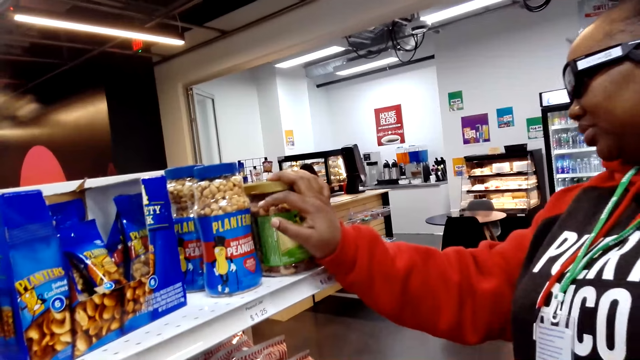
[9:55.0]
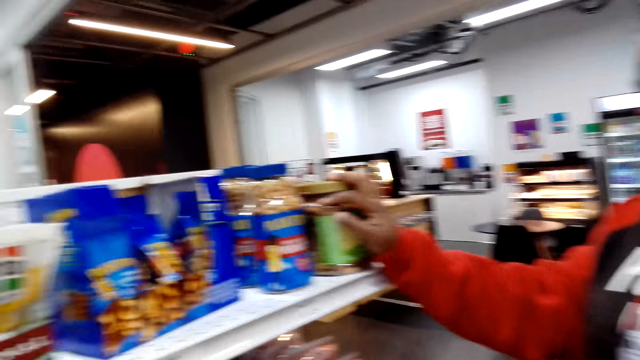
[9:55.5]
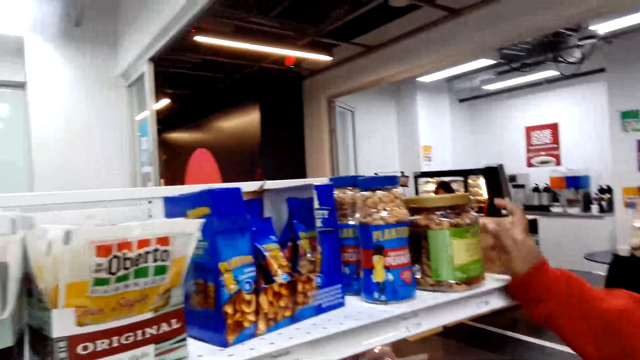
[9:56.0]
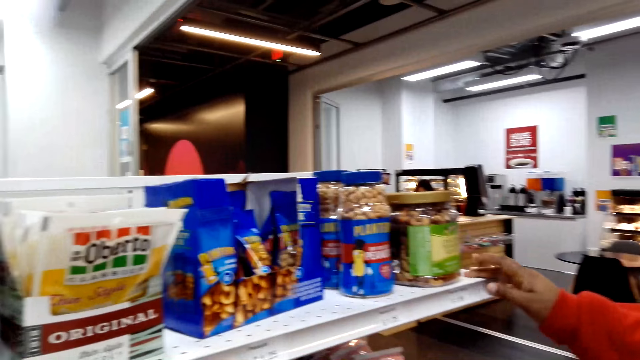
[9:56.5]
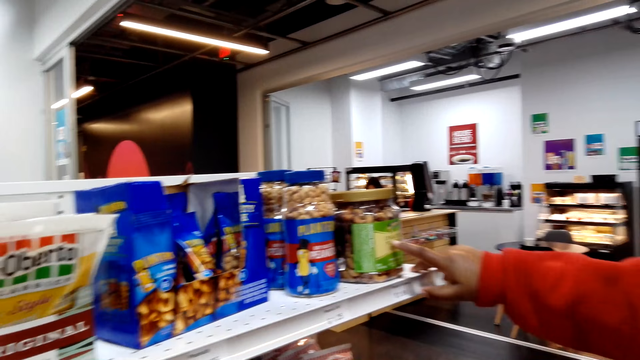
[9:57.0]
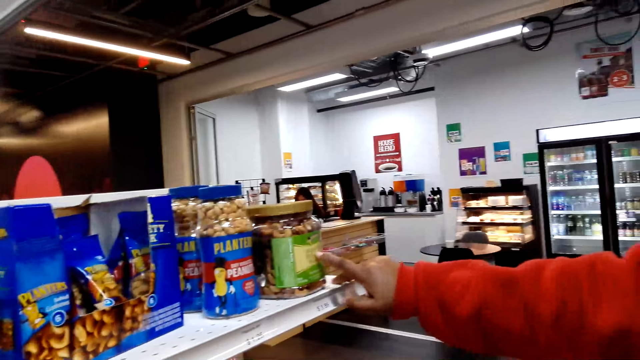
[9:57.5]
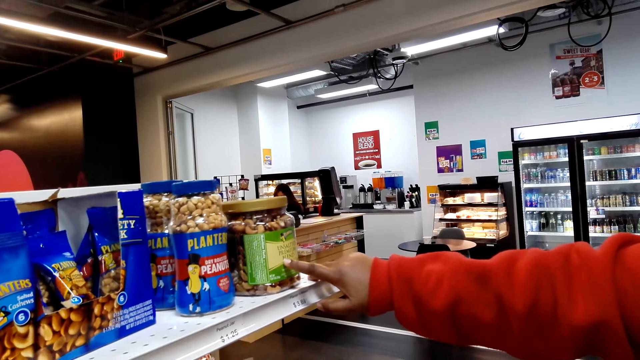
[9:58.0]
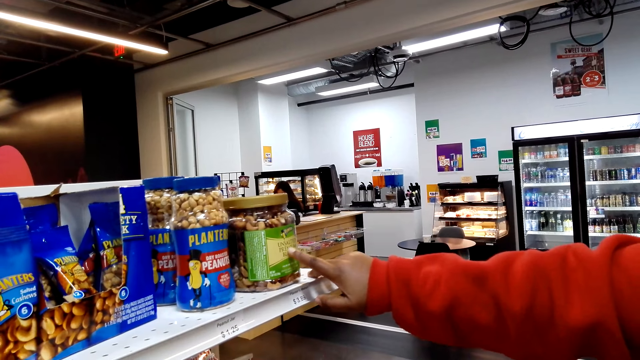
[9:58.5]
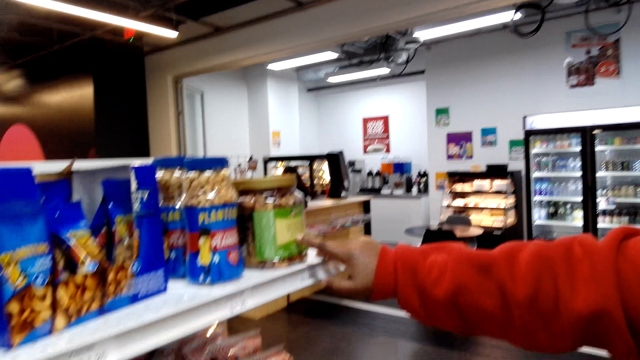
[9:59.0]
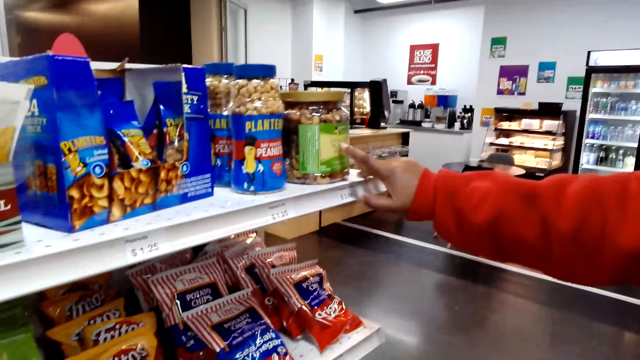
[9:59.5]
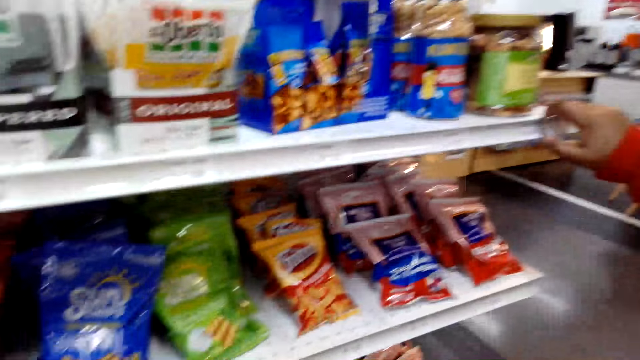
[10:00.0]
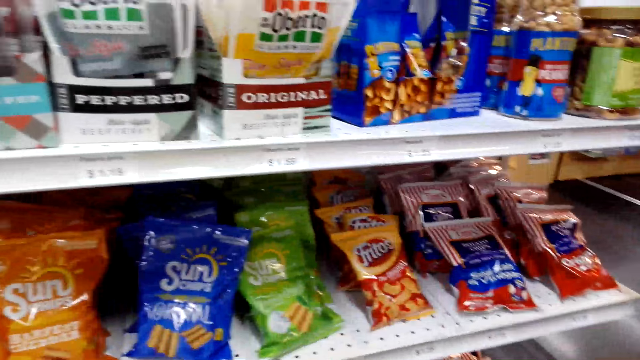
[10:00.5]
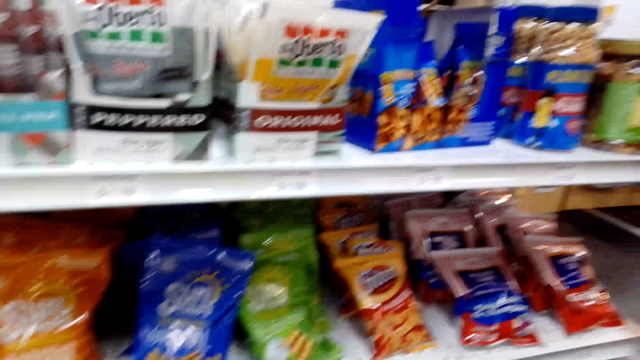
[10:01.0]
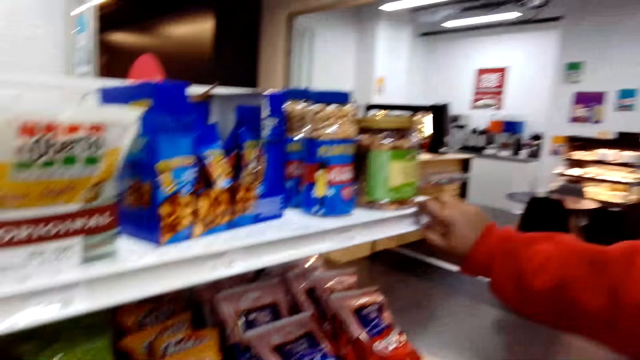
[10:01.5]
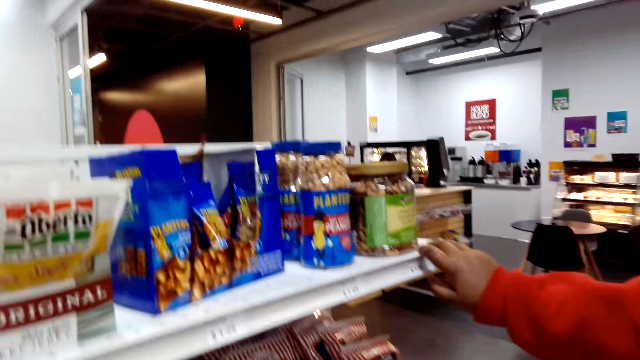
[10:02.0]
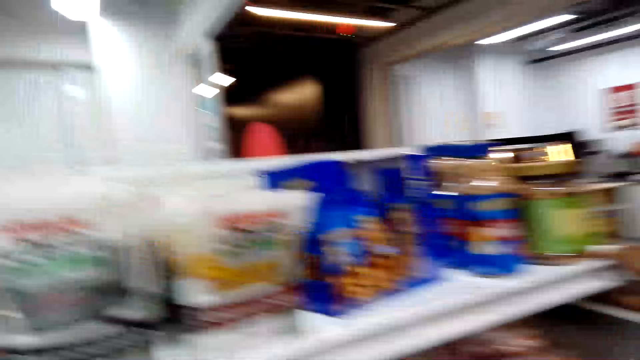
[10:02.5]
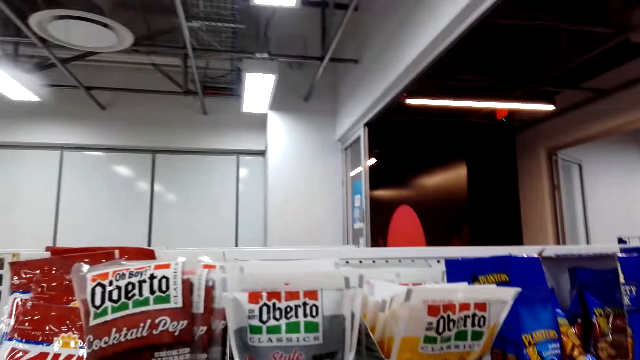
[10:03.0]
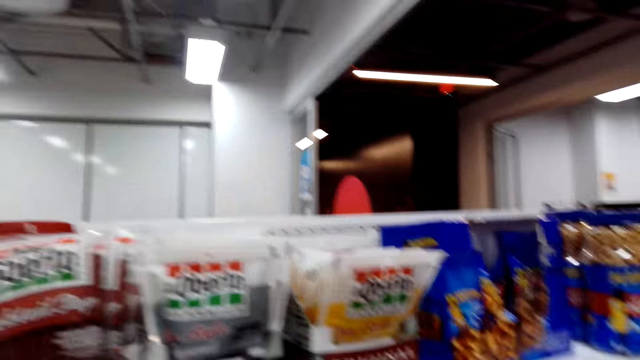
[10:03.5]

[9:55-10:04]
A woman touches a container of nuts. The woman reads a tin.

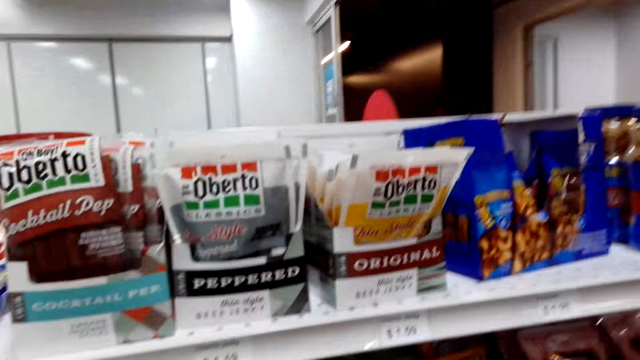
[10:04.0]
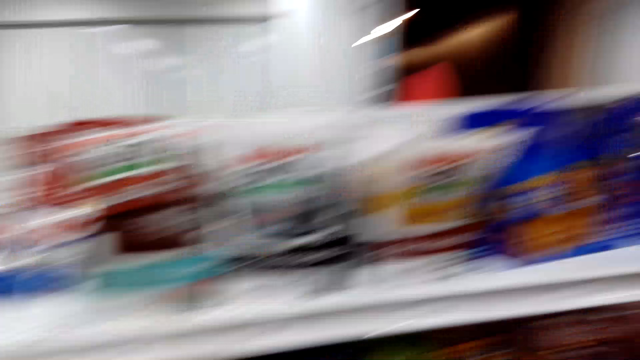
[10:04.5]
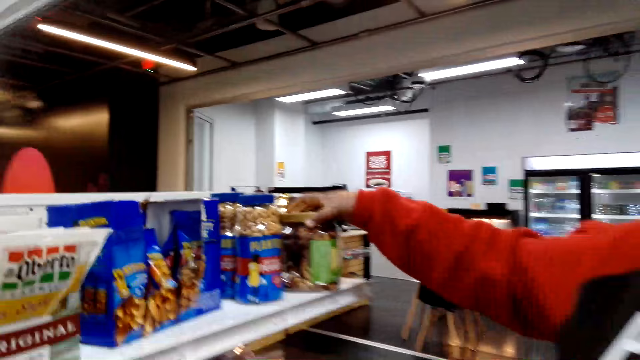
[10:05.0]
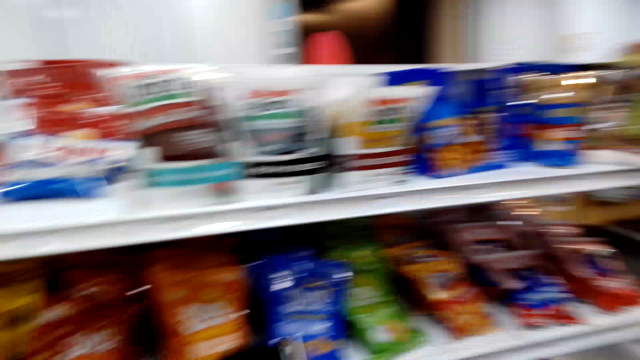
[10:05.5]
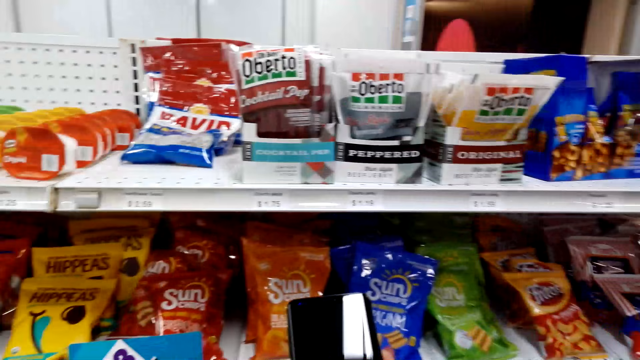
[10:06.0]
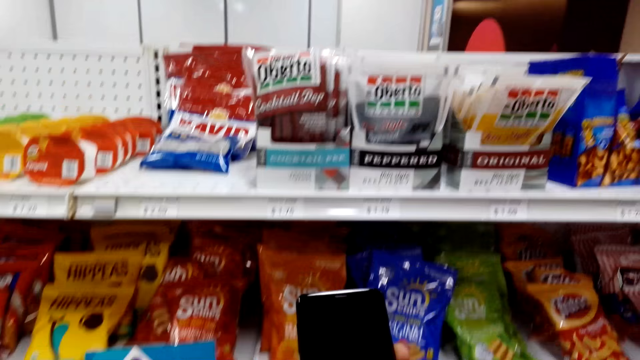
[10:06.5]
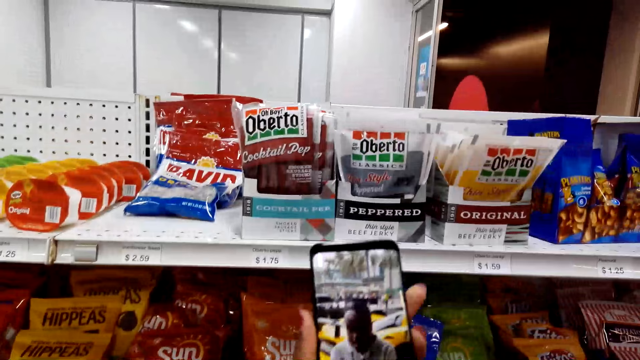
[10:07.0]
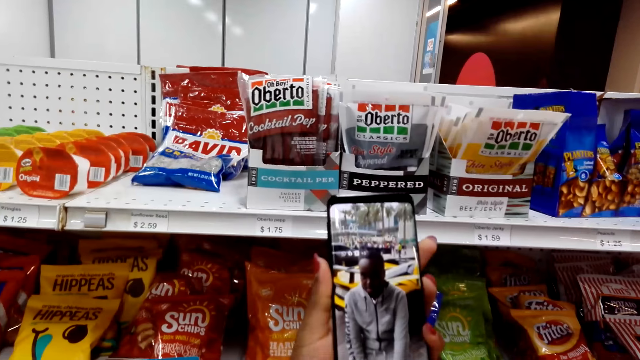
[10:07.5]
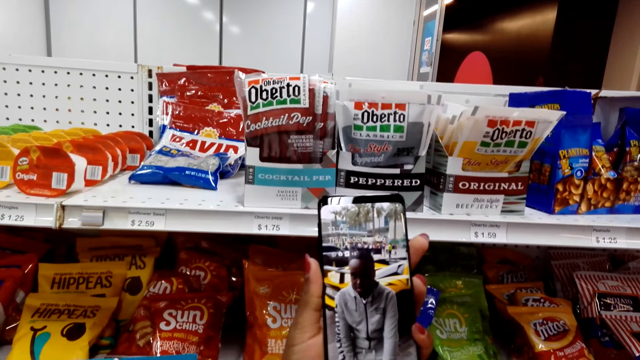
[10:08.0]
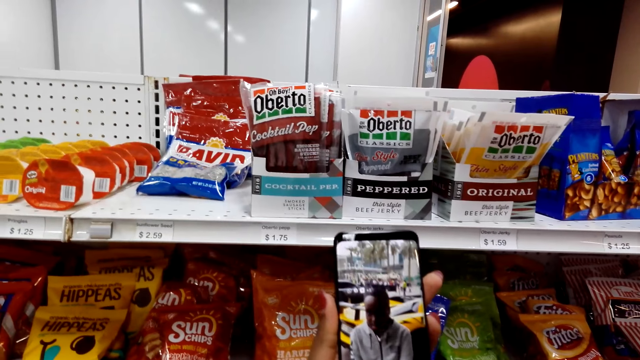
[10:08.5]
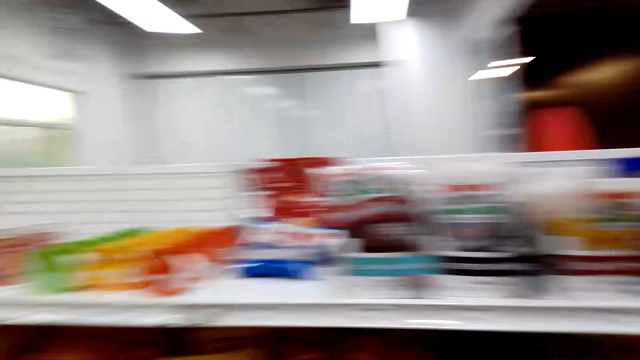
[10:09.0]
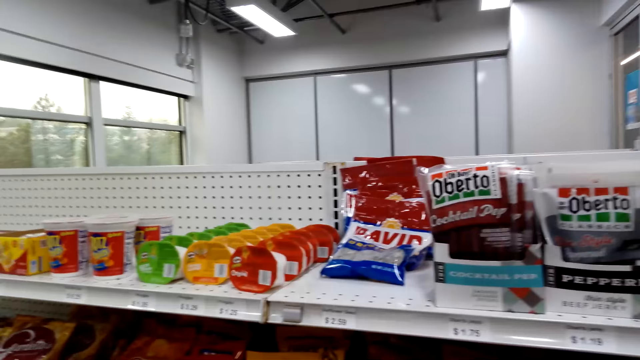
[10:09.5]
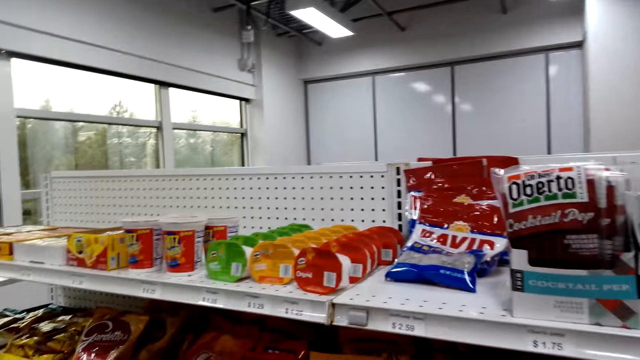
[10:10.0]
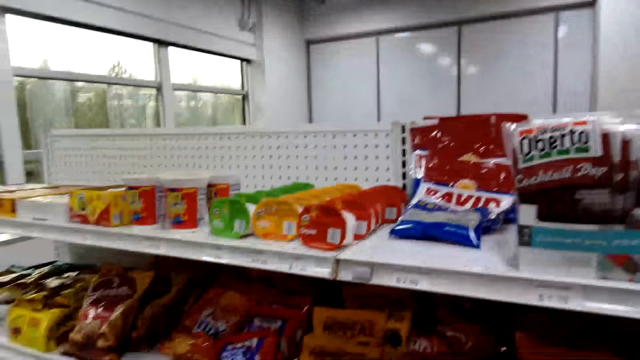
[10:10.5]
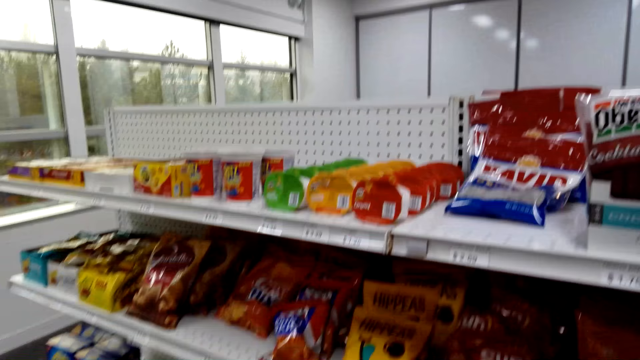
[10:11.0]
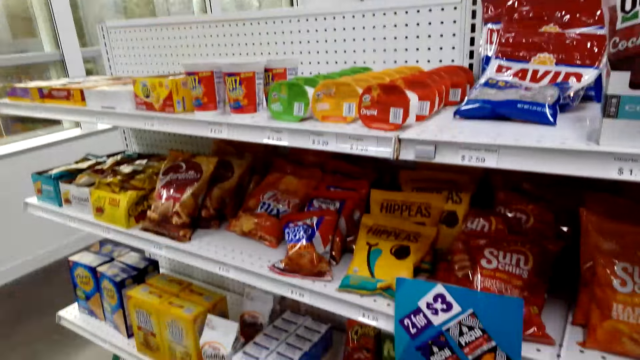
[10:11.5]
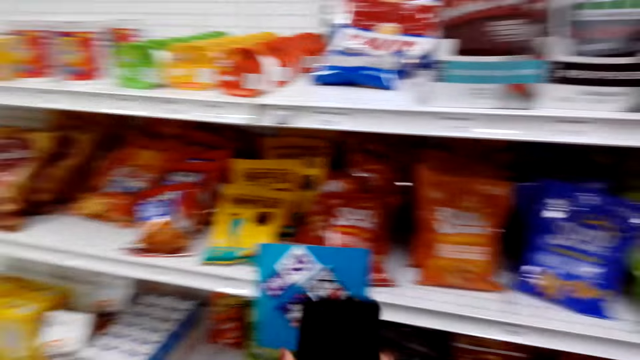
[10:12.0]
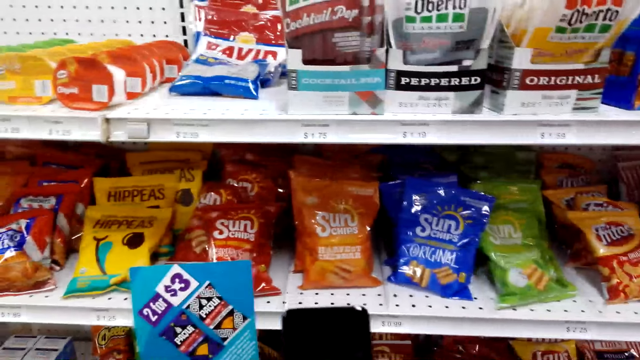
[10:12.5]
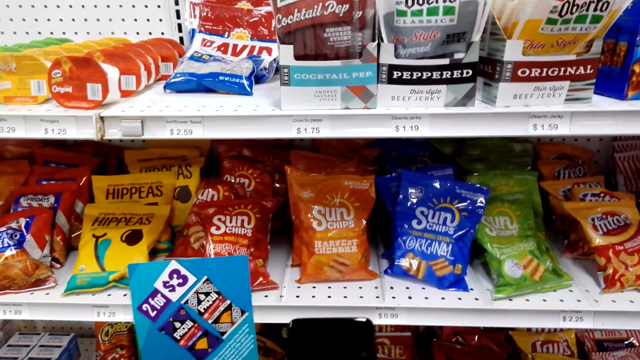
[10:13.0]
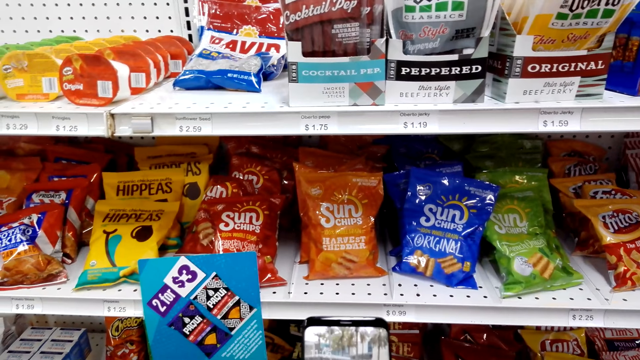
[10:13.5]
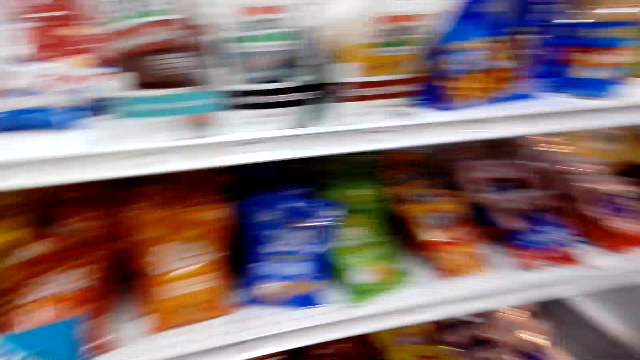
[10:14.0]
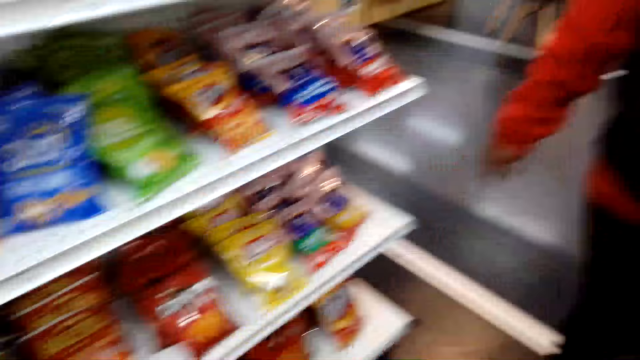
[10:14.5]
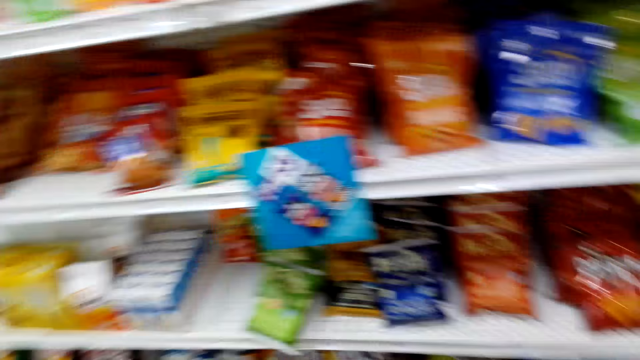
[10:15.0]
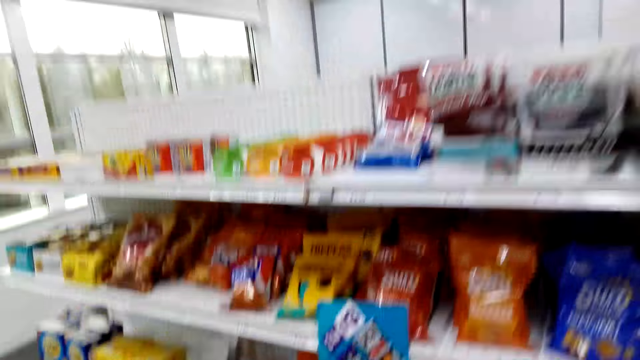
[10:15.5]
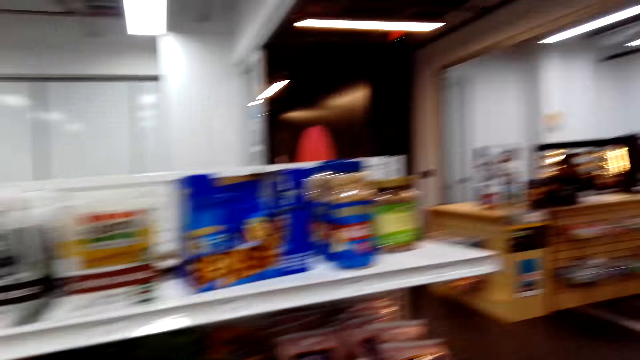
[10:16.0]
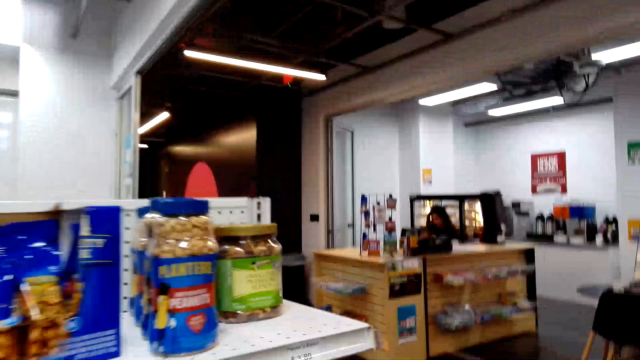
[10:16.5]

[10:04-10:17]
A woman touches a container of nuts. The camera wearer looks at a phone. They use the phone. They use the phone again. They look around the supermarket.
